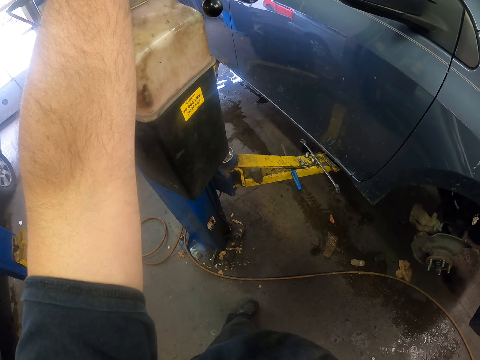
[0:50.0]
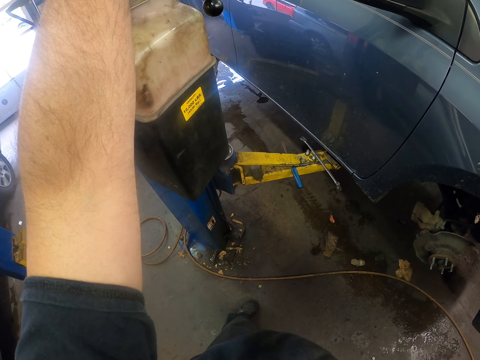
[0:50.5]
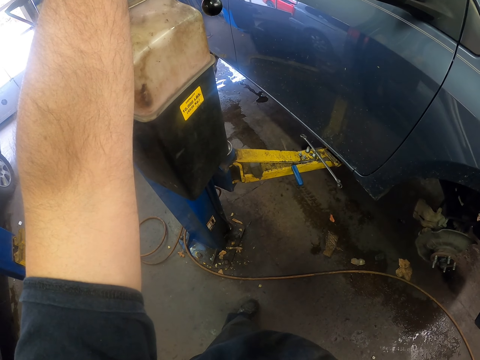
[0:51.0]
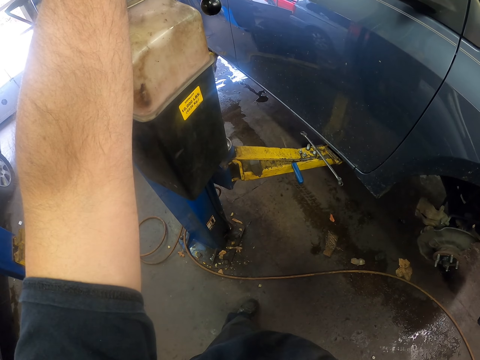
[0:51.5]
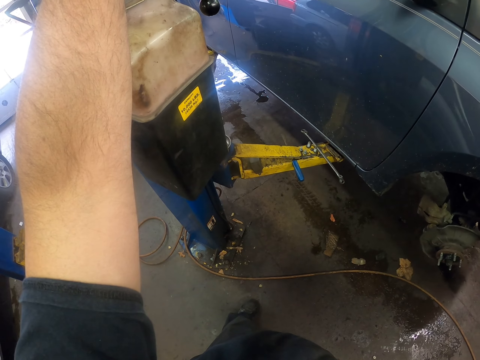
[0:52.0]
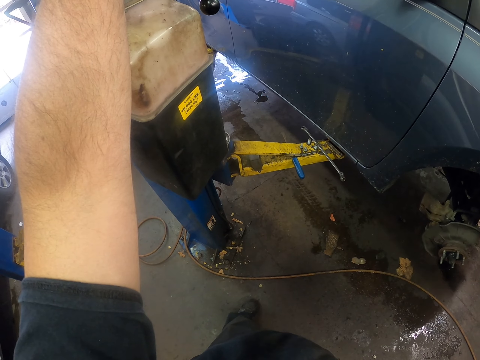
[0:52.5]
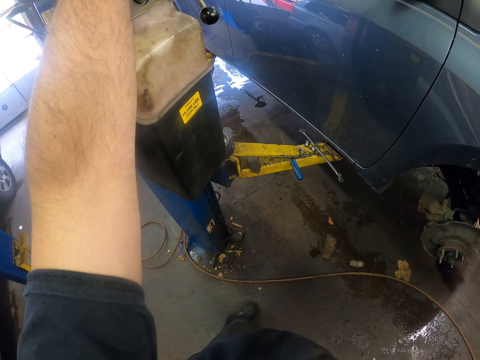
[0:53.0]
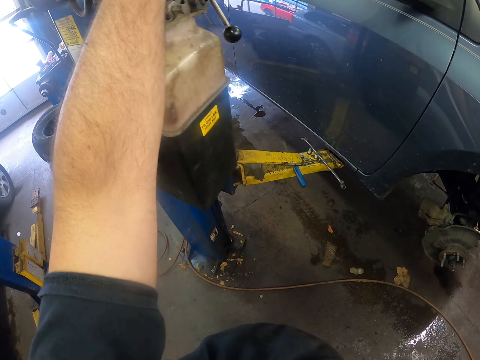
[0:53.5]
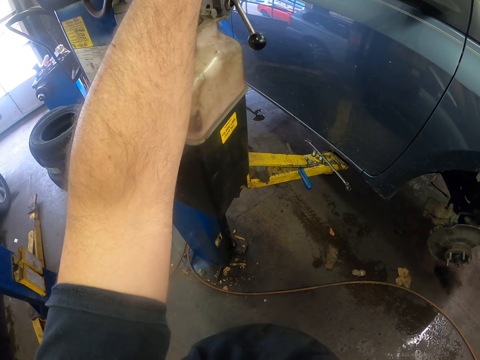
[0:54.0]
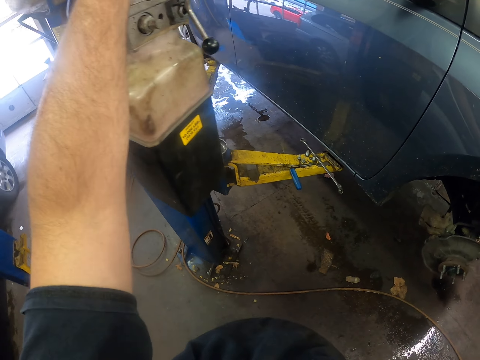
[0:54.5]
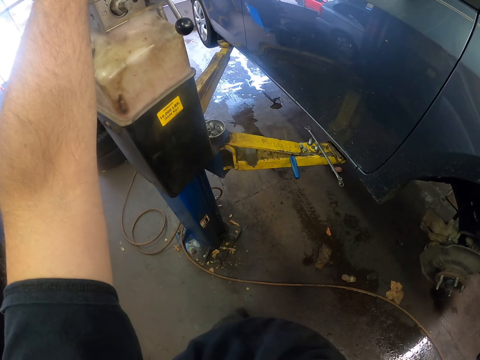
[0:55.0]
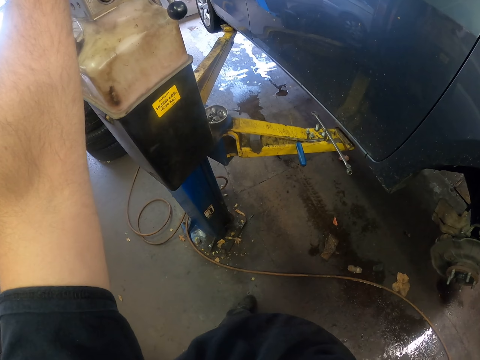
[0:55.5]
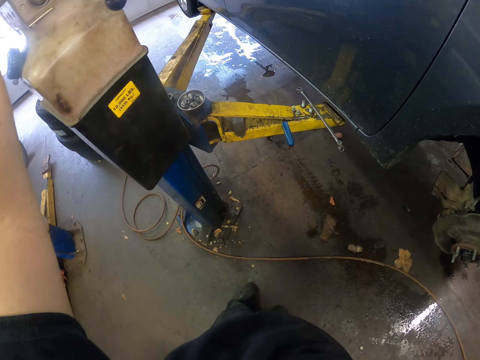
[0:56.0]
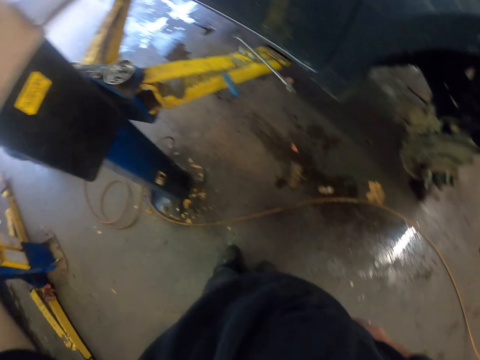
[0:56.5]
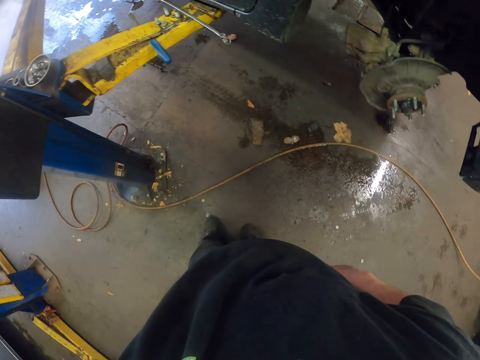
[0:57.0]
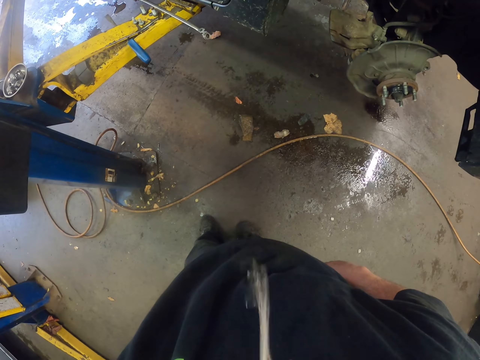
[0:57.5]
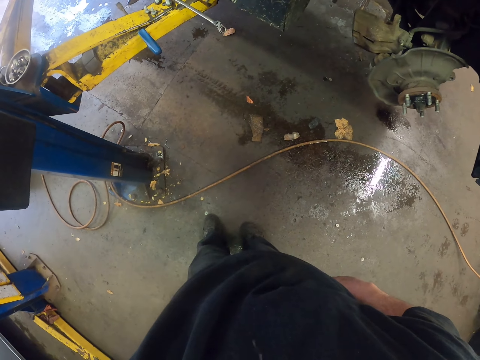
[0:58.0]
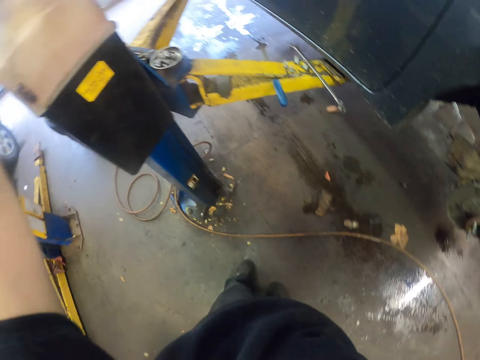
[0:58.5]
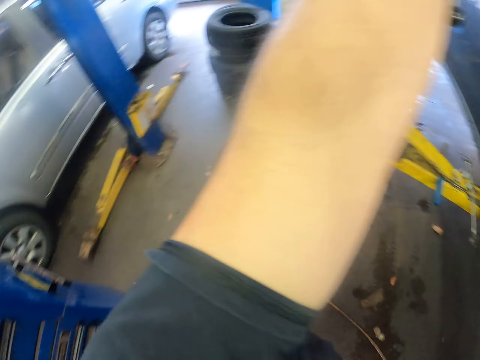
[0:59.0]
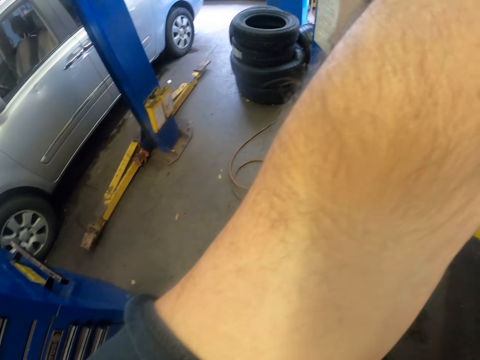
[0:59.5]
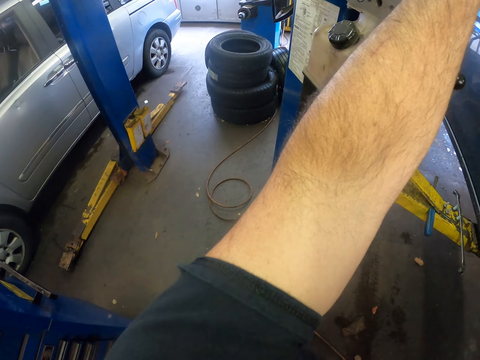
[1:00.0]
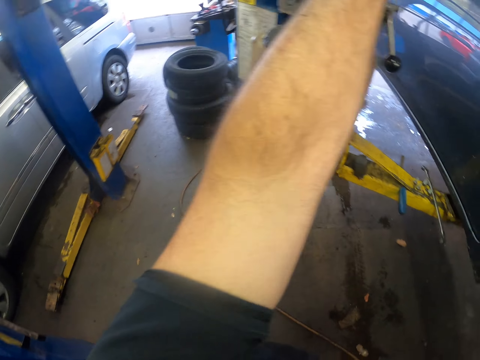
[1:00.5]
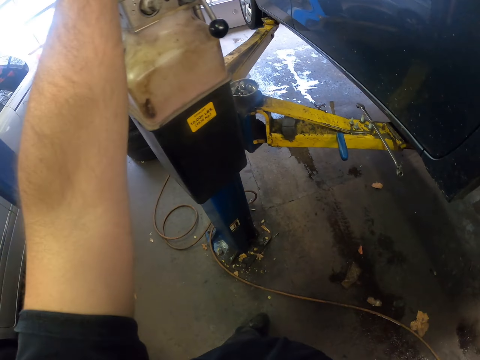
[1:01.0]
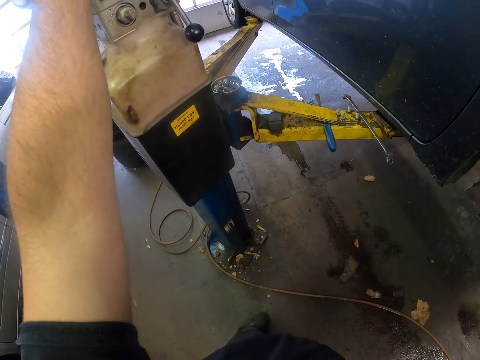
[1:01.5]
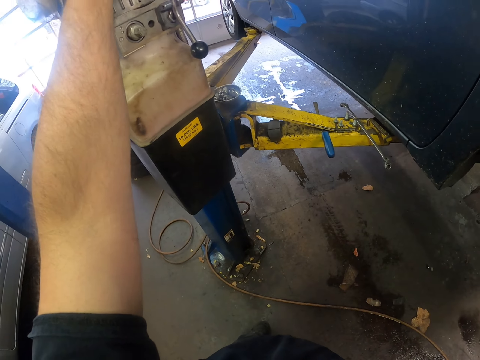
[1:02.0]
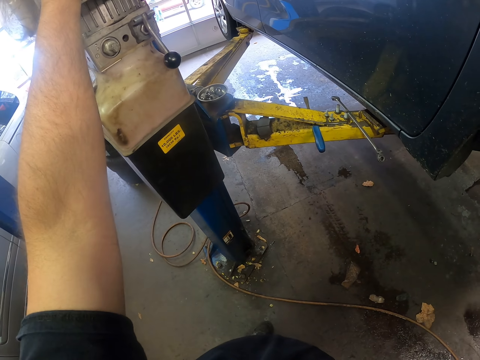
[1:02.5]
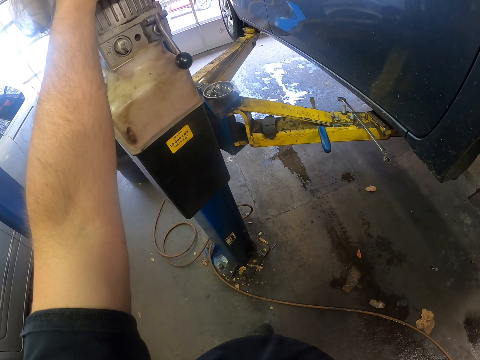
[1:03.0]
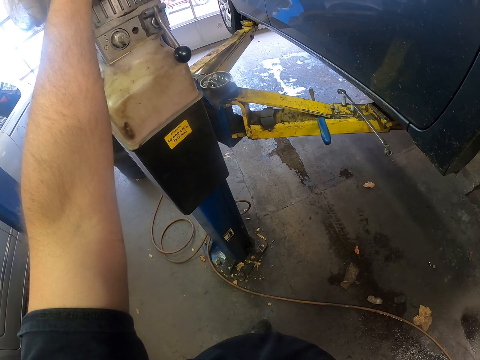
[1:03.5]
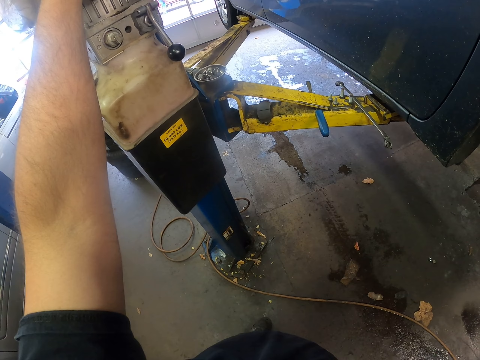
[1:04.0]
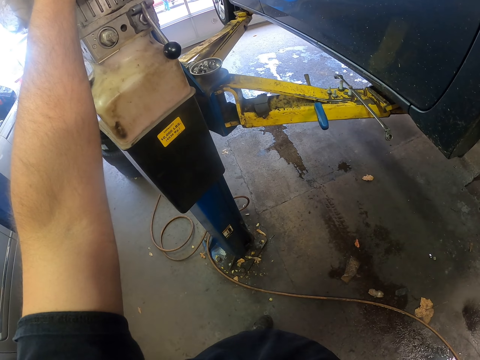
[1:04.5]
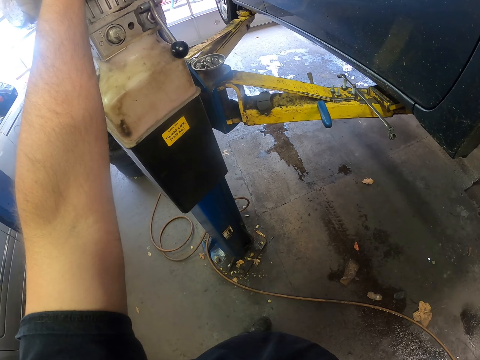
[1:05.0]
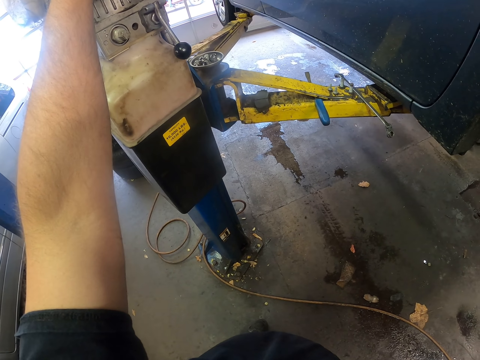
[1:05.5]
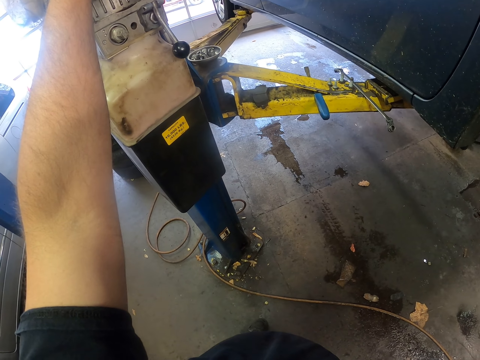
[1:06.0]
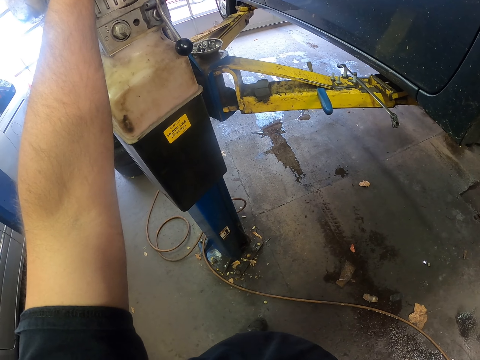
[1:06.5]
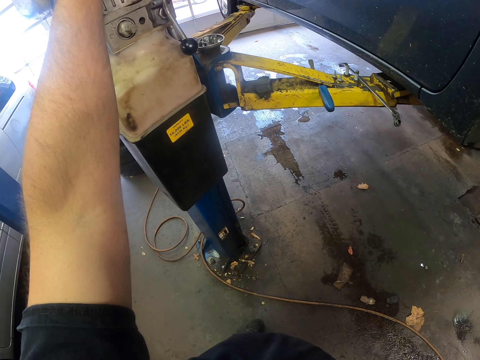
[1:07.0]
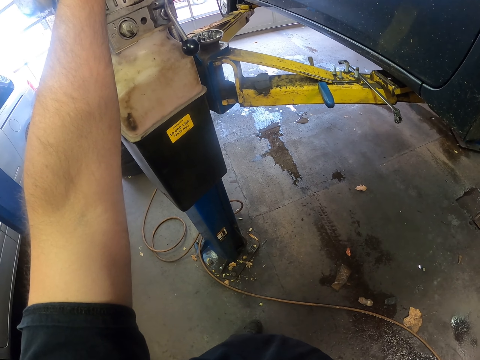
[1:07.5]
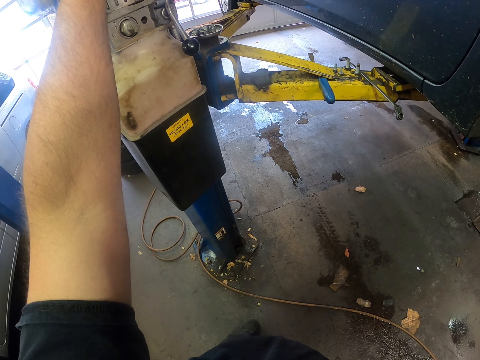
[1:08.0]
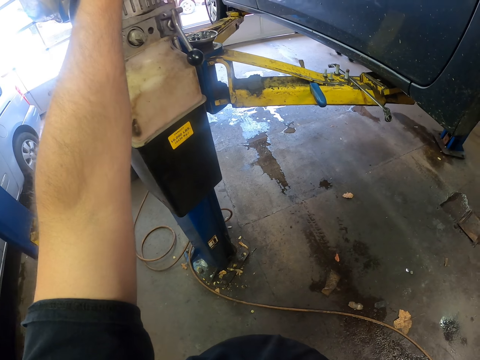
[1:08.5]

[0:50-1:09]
The camera wearer lifts the car up with the post lift. They lift the car up with a machine.

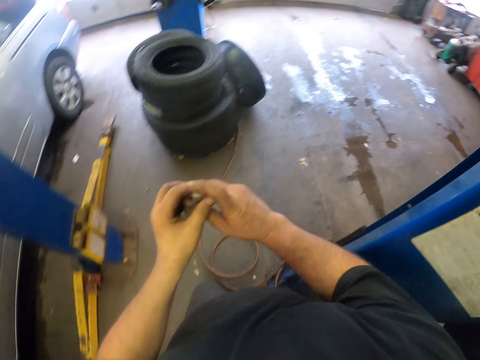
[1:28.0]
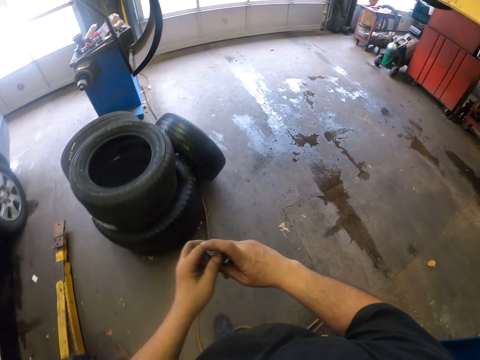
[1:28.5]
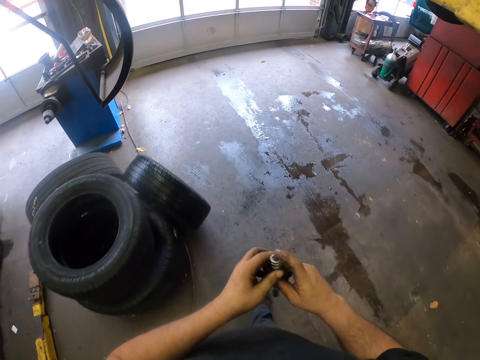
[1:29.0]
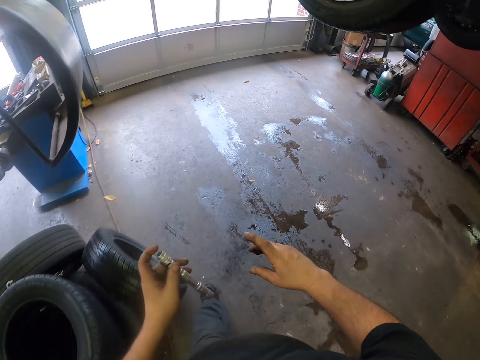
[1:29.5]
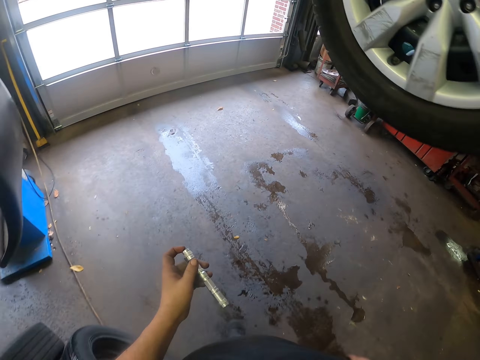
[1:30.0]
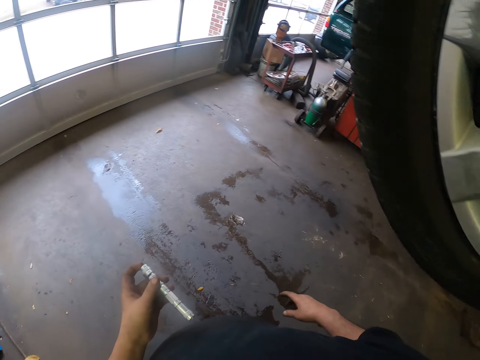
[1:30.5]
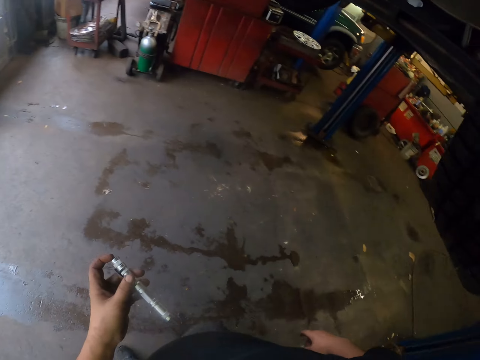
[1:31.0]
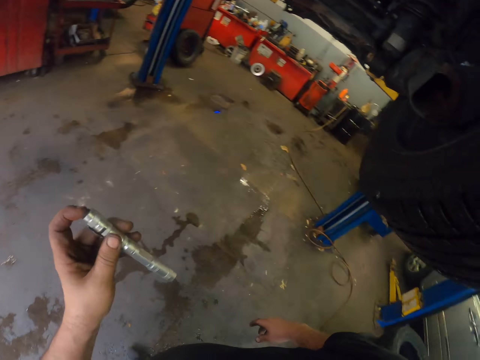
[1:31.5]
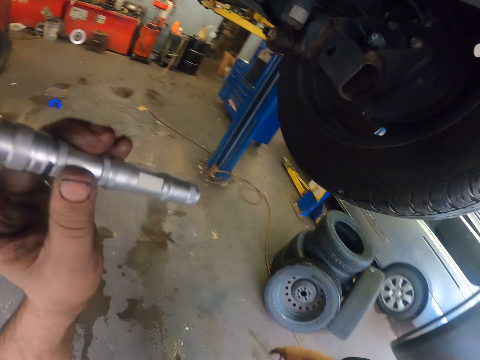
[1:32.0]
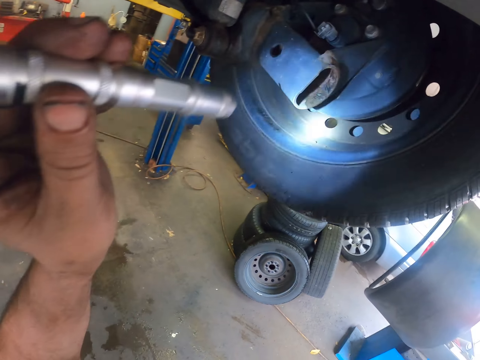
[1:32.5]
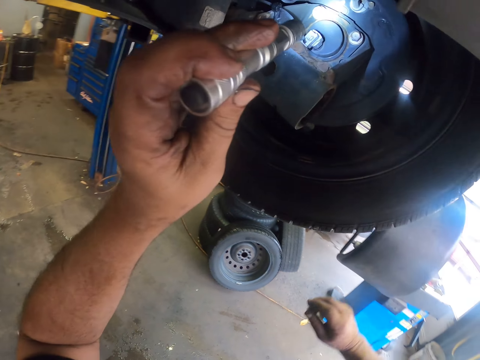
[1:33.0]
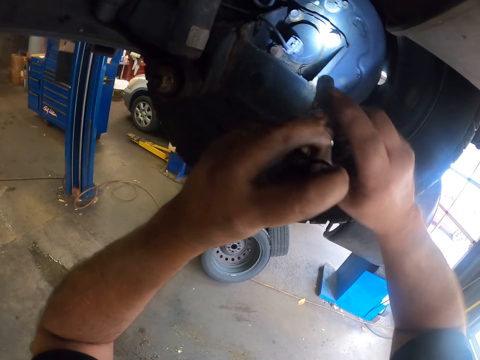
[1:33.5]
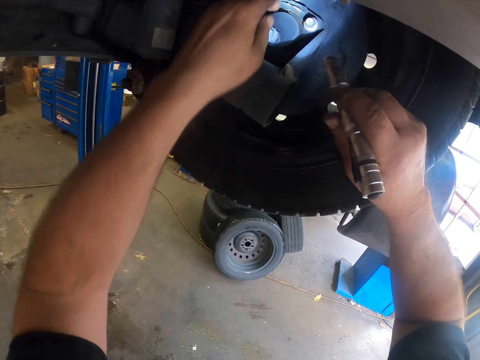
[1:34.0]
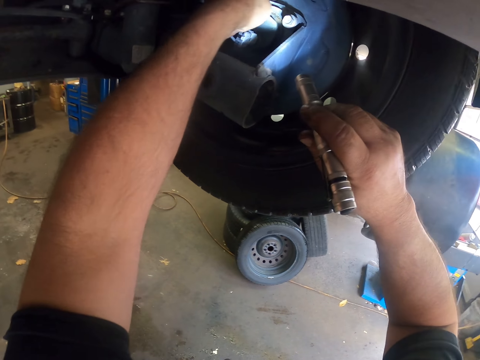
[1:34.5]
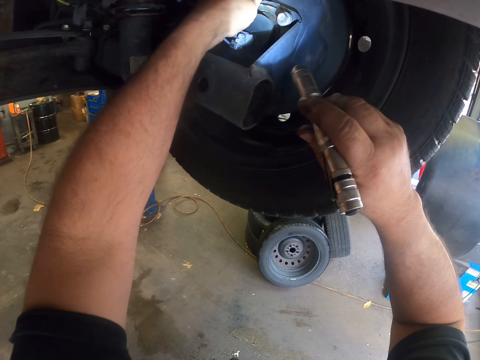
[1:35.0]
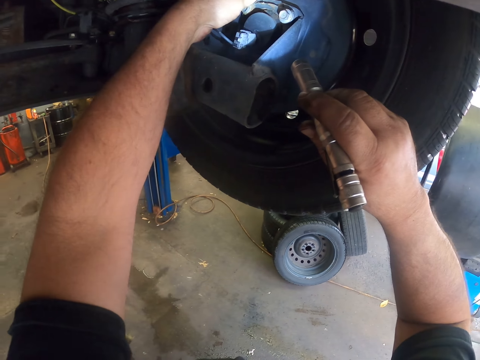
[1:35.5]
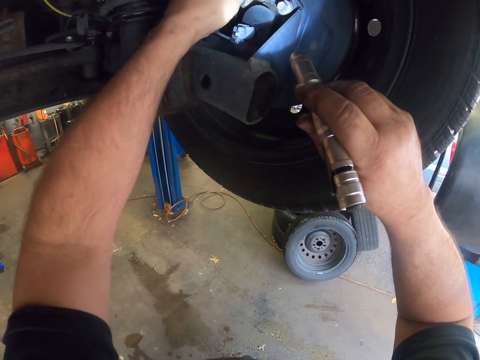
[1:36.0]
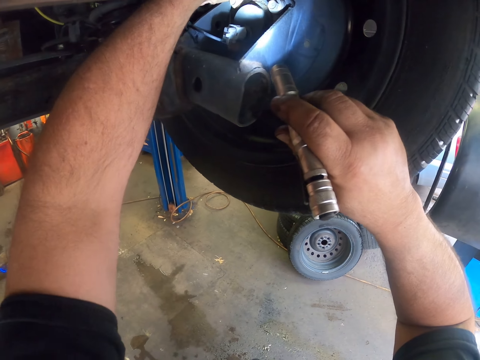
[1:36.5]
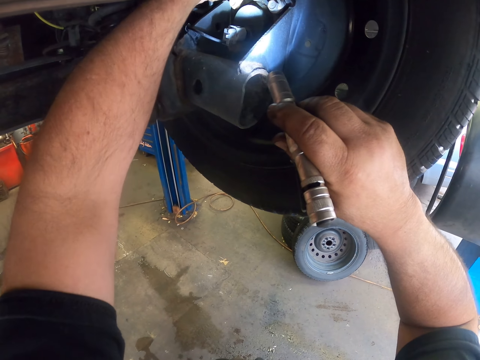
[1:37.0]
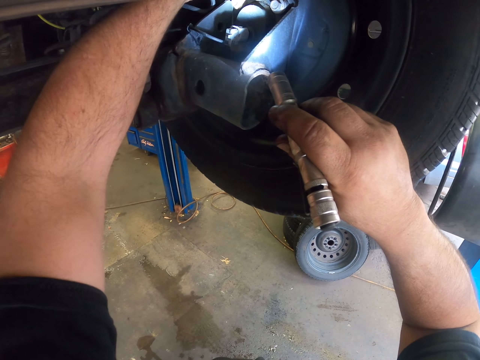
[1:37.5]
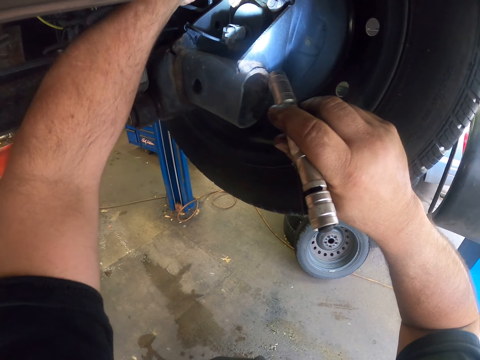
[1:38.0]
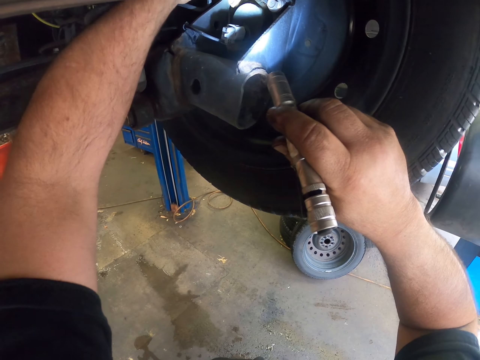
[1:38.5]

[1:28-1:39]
The camera wearer holds the torch with the left hand. They walk around the garage room. They light the torch up. They torch the wheel with the torch. They fix the spare in the car.
